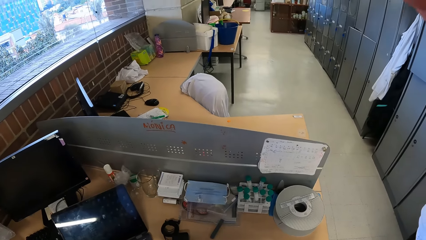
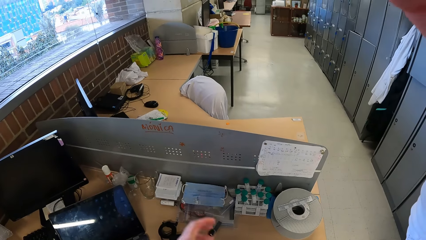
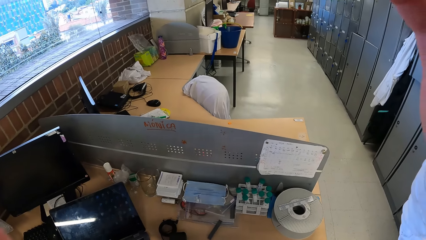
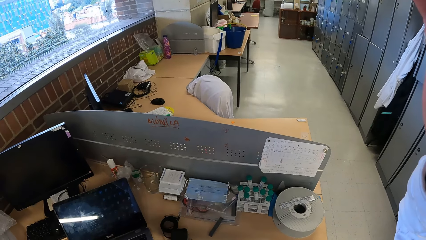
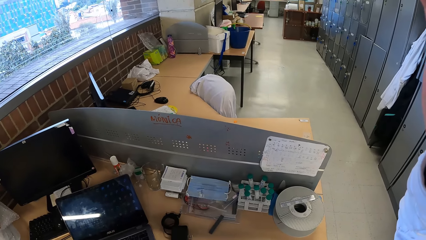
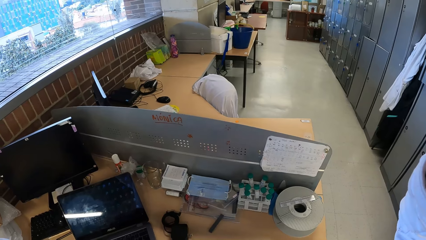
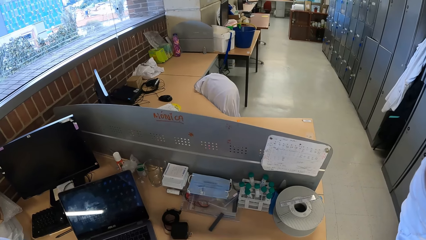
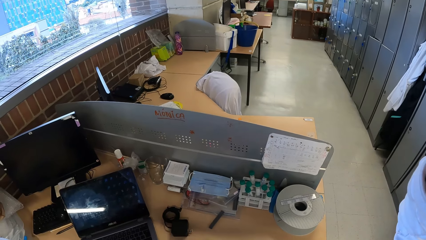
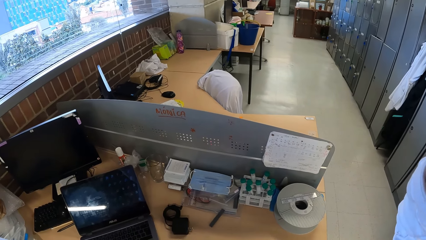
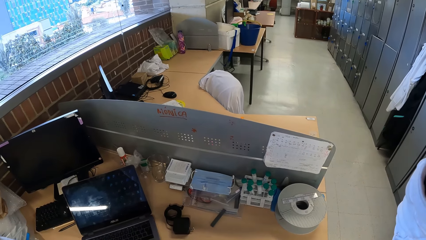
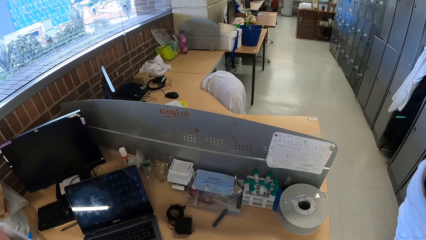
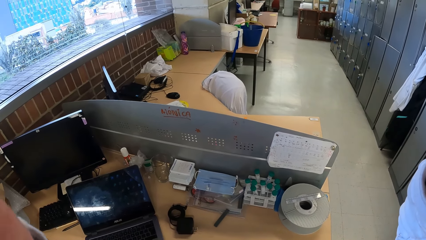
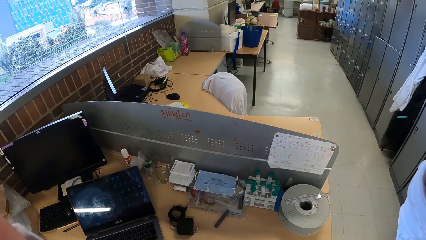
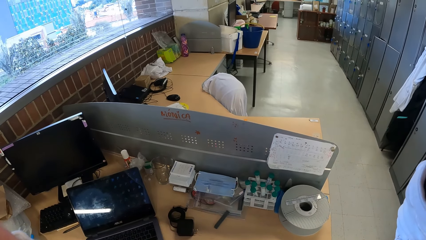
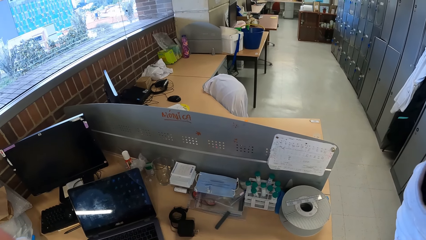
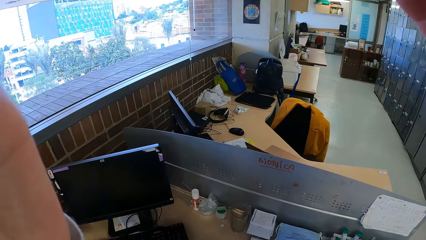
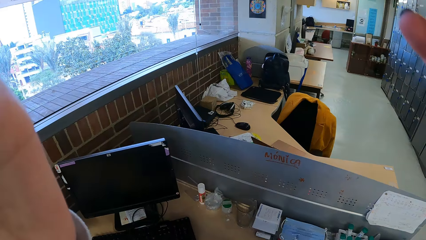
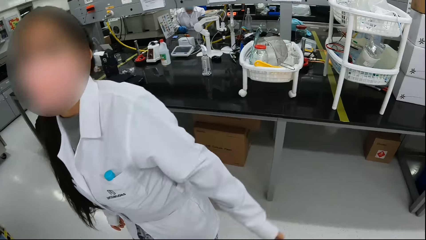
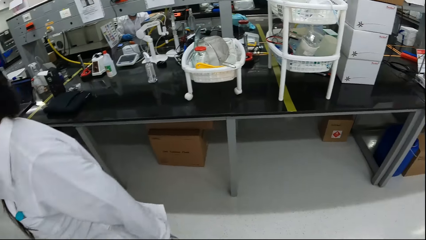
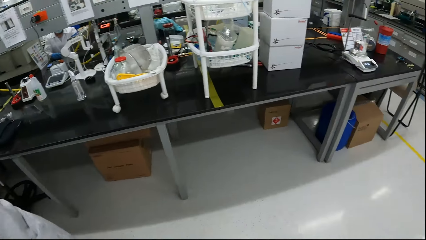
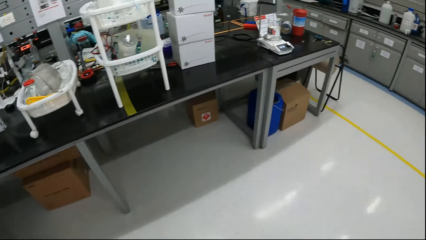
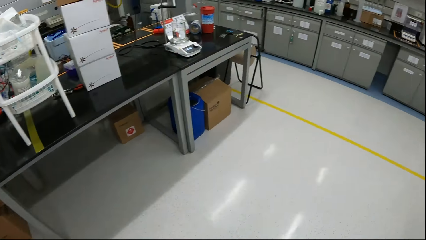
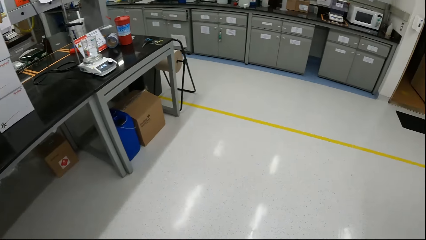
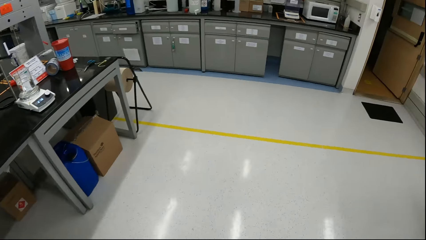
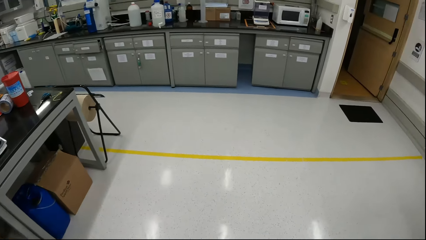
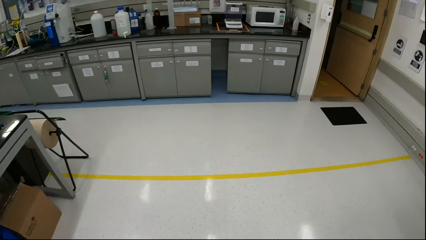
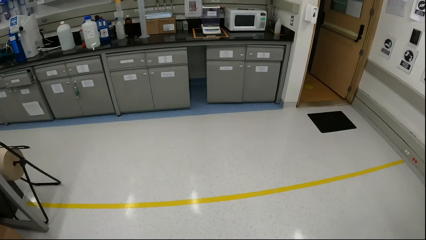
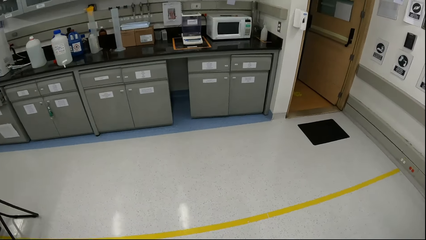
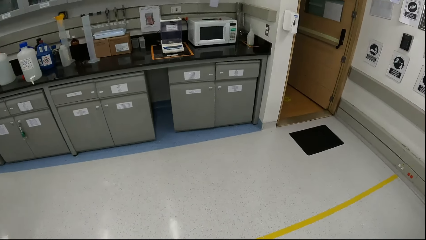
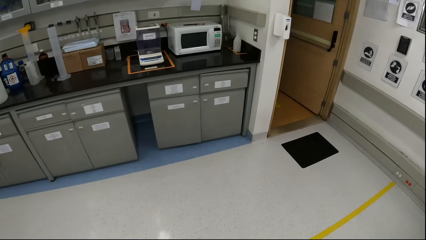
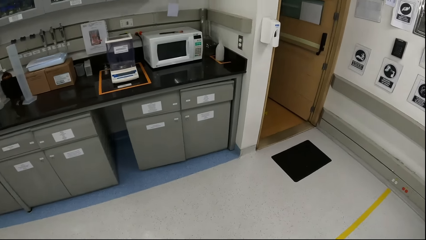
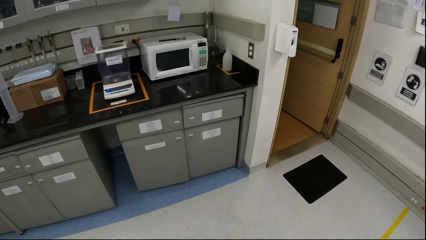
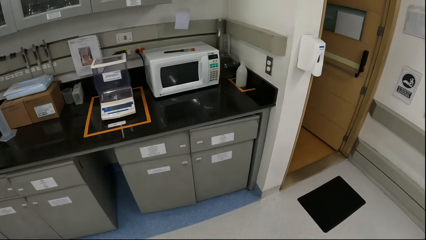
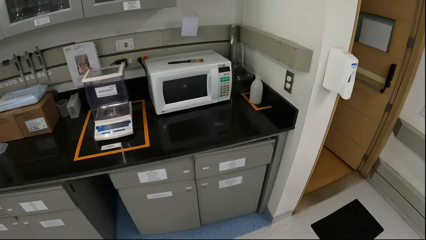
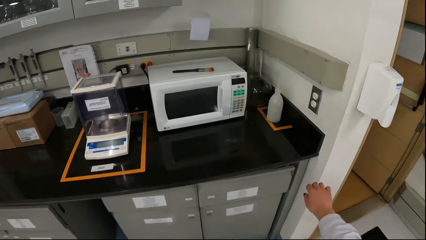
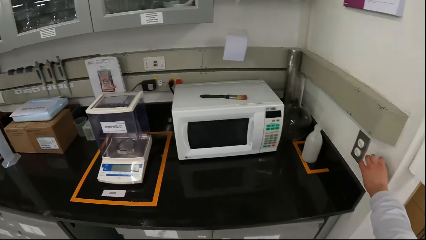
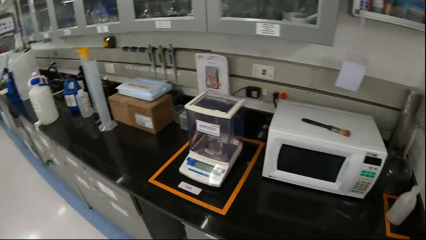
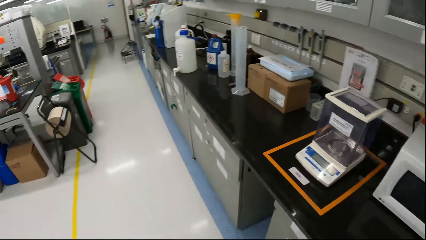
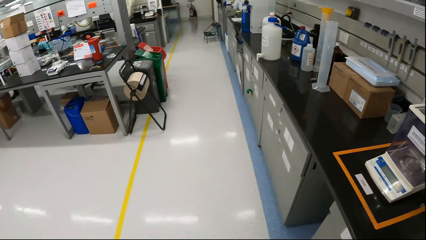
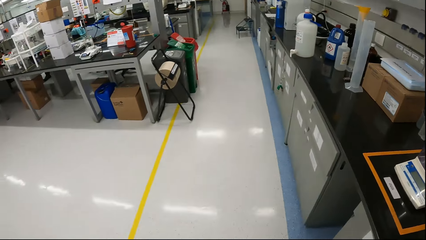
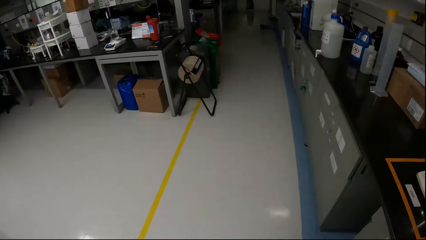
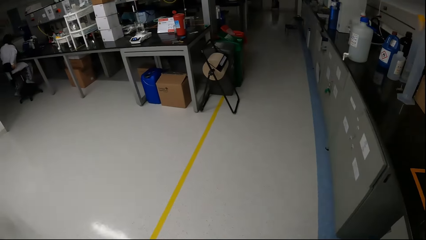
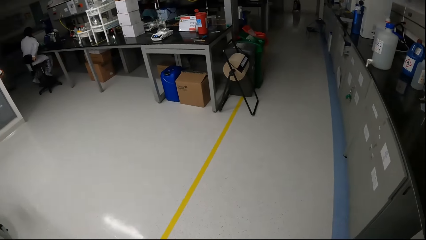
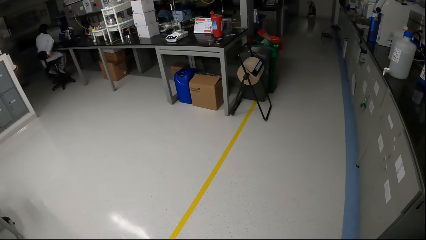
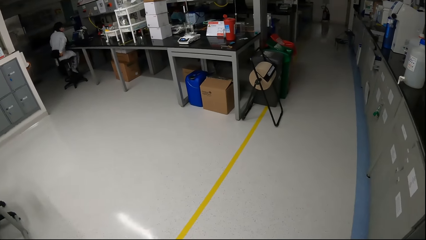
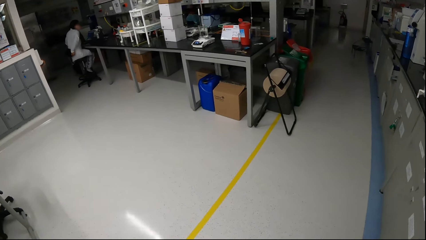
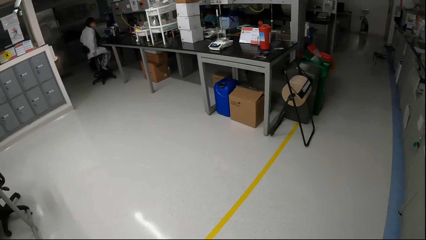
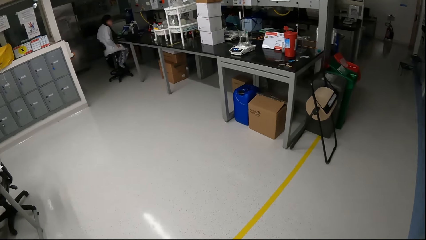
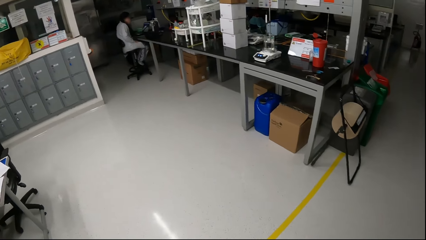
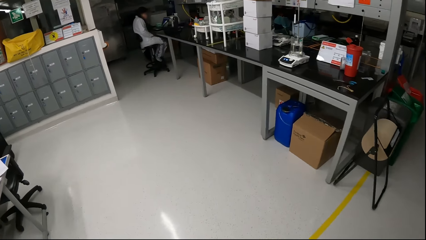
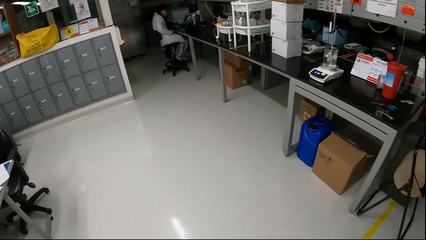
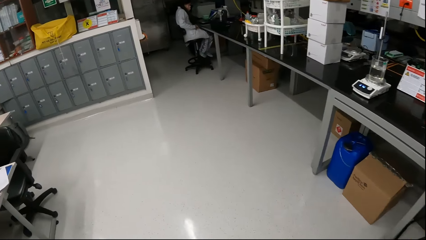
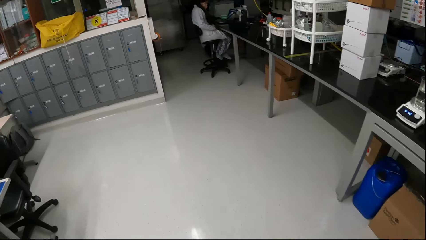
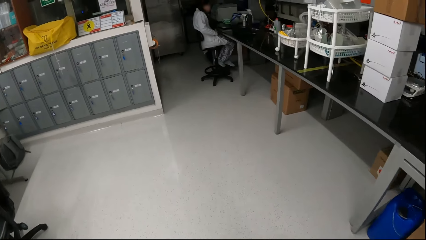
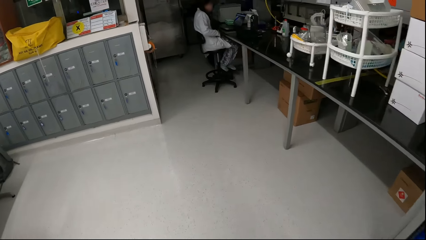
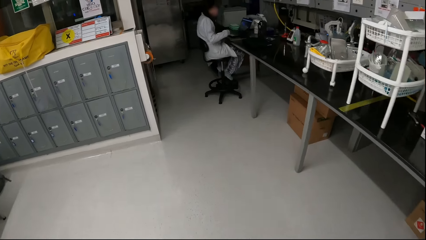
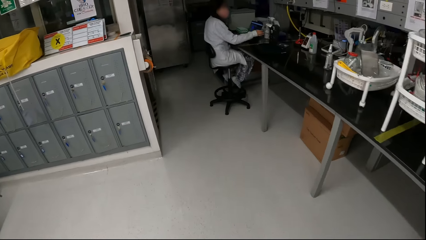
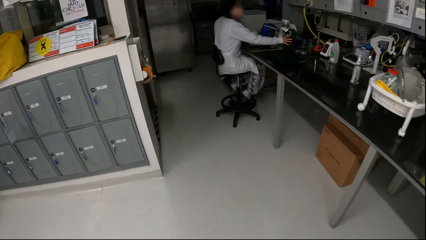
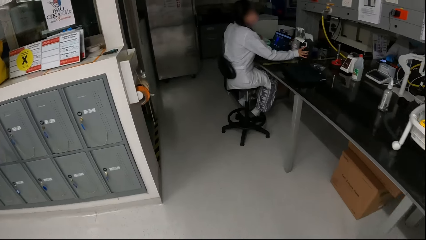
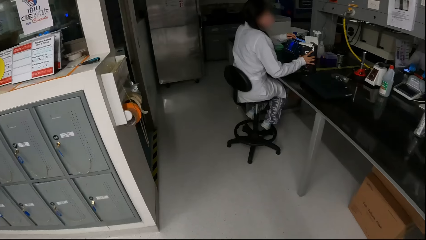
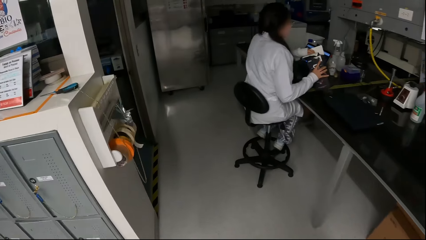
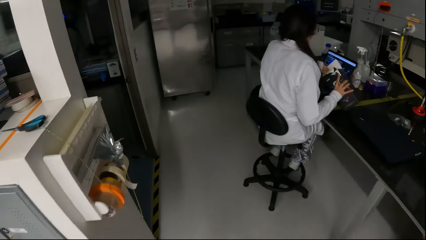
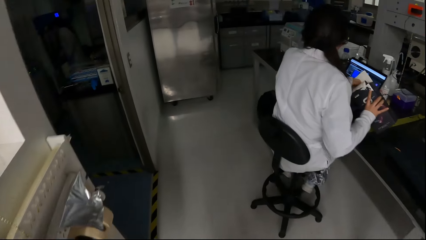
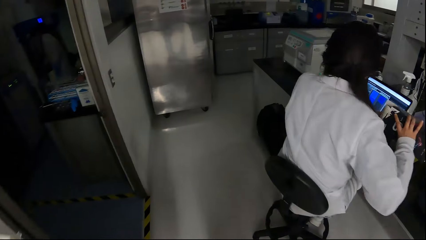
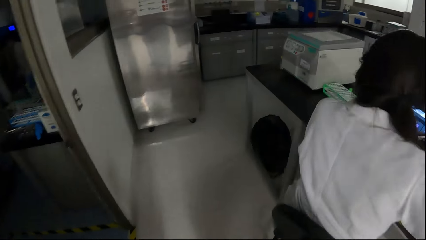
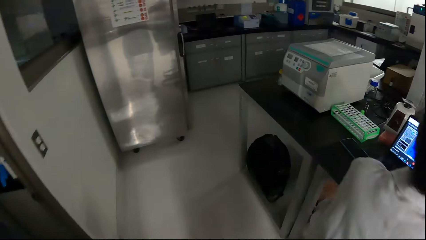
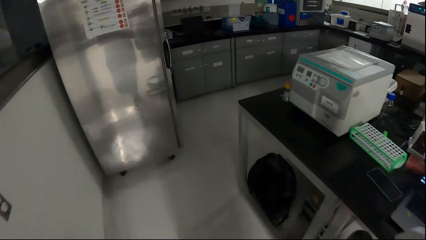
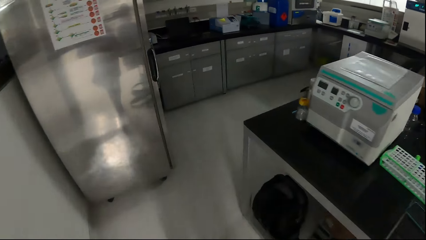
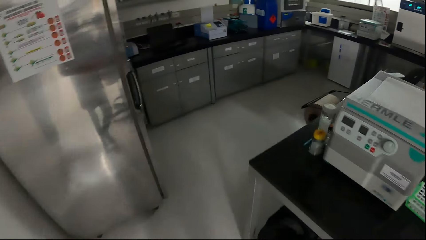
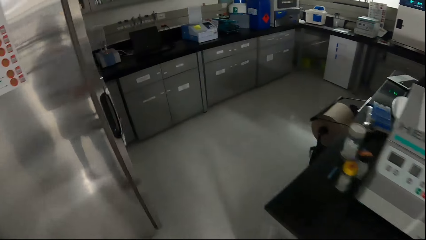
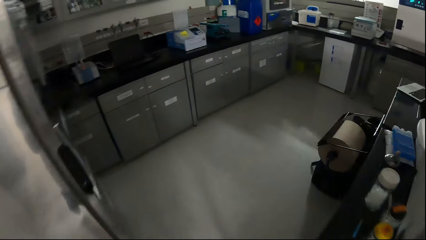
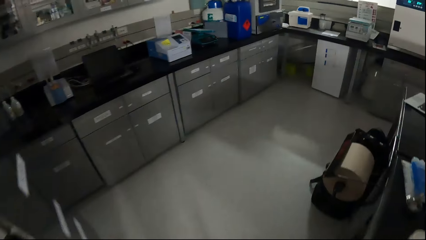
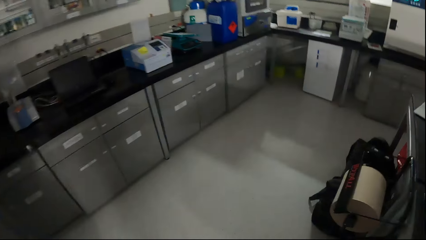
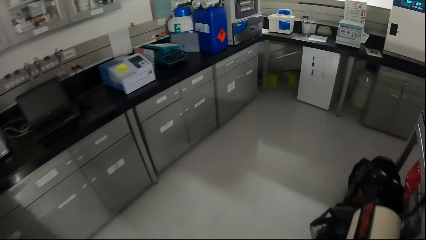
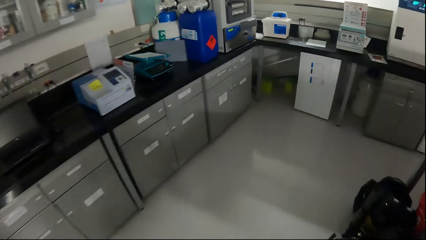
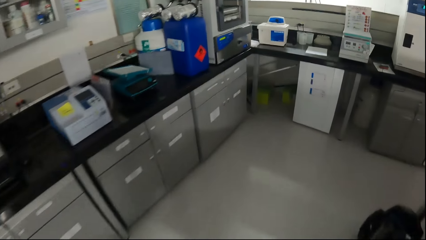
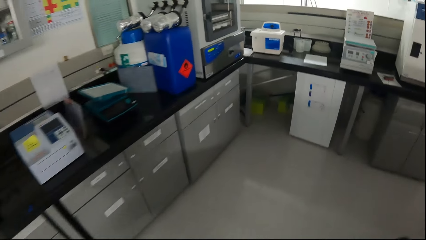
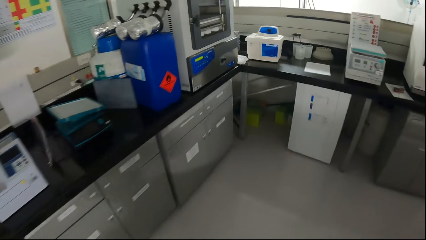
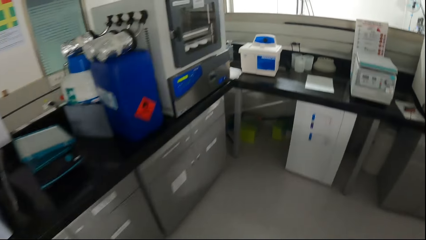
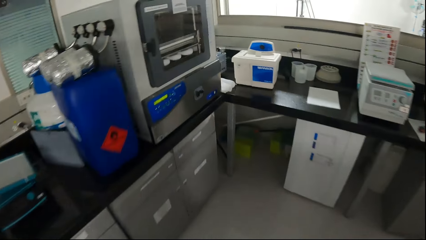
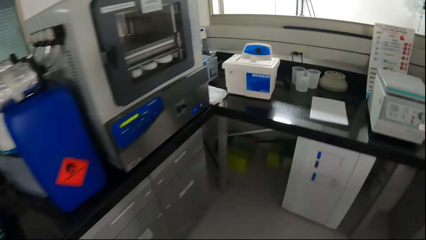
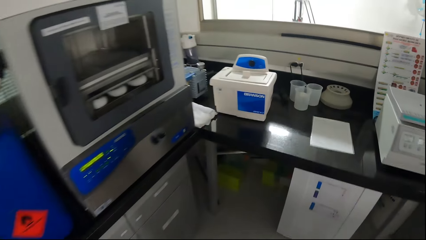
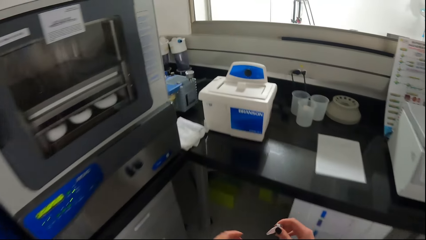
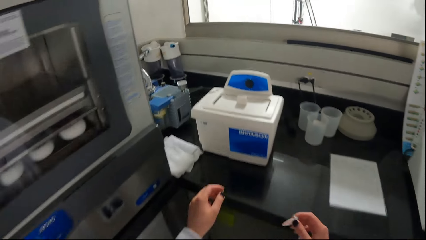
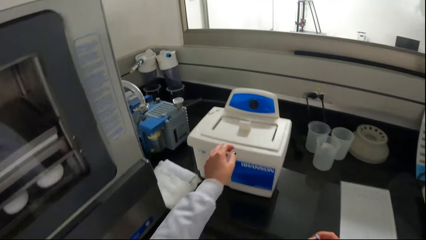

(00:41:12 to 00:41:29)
The camera wearer looks around. He walks around. He presses a button on the wall with his right hand. He switches off the lights. He walks around.
